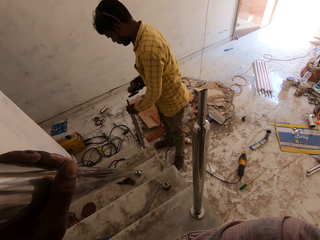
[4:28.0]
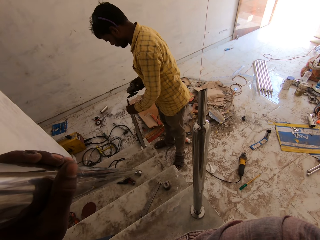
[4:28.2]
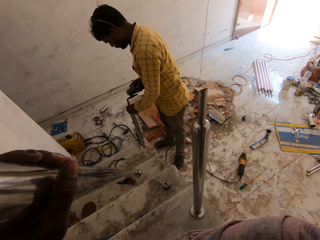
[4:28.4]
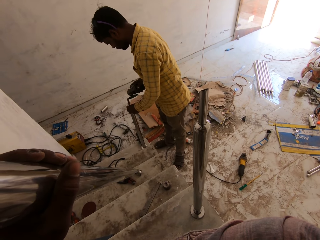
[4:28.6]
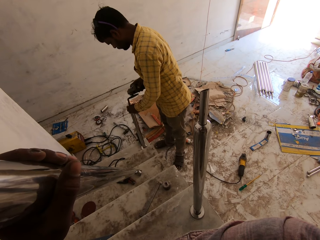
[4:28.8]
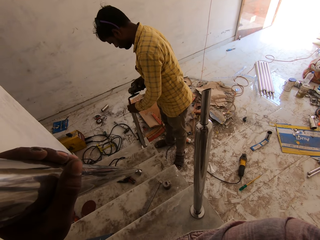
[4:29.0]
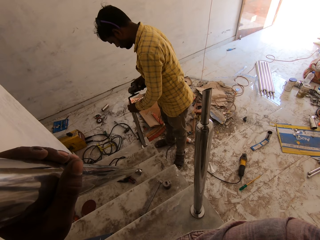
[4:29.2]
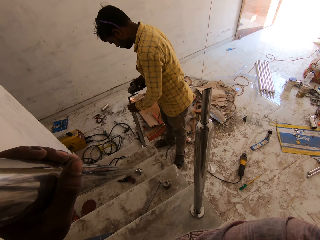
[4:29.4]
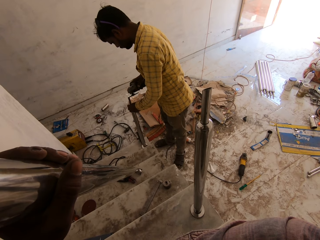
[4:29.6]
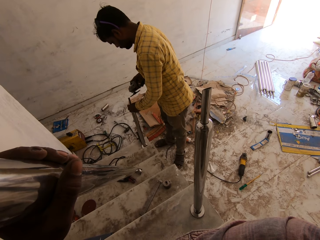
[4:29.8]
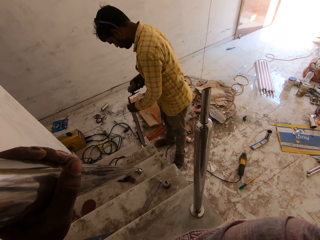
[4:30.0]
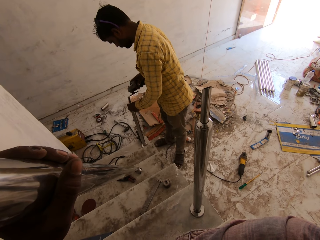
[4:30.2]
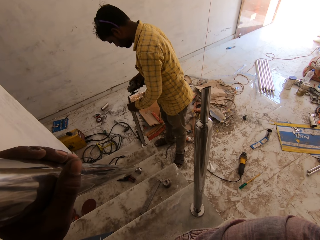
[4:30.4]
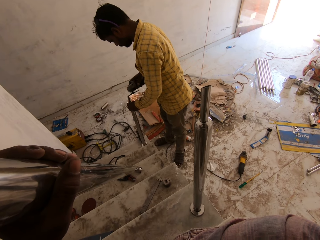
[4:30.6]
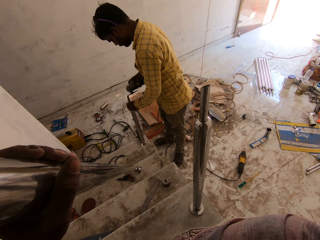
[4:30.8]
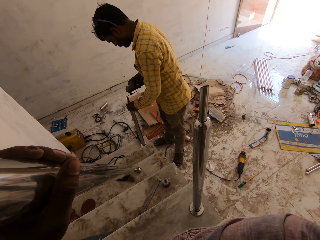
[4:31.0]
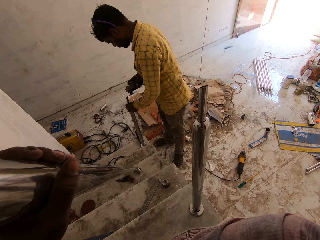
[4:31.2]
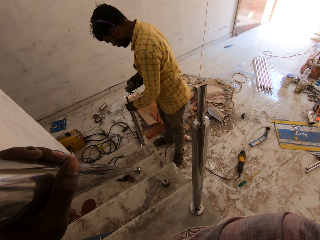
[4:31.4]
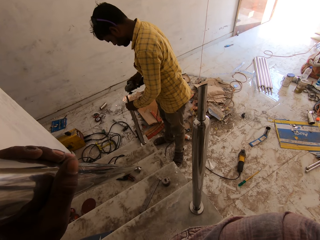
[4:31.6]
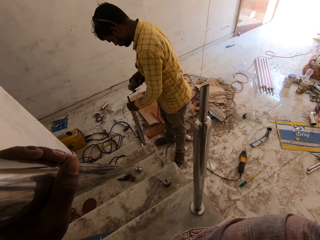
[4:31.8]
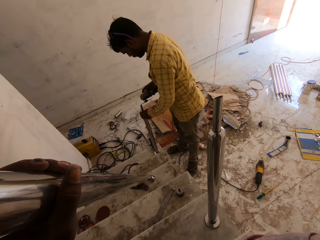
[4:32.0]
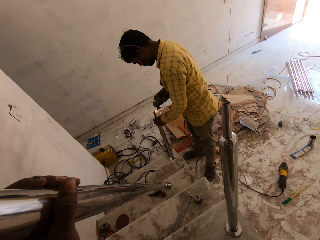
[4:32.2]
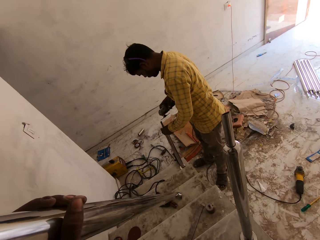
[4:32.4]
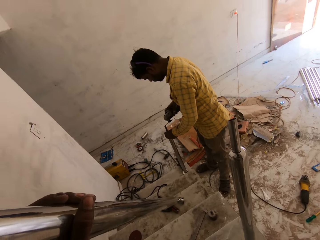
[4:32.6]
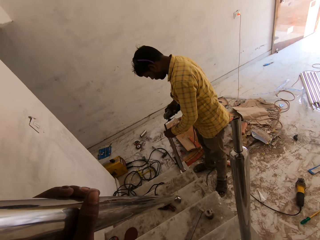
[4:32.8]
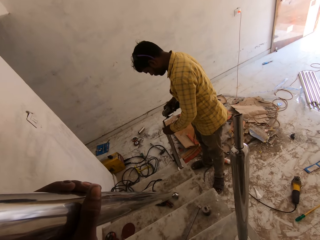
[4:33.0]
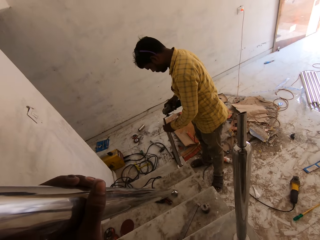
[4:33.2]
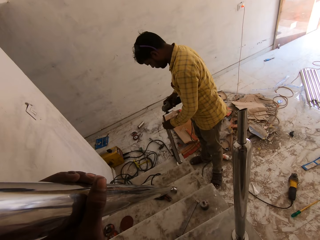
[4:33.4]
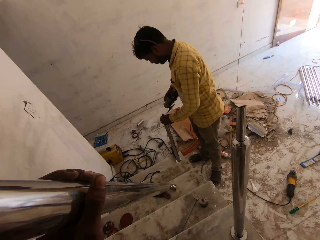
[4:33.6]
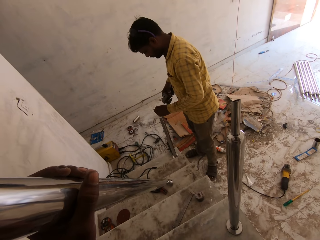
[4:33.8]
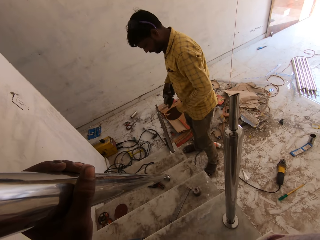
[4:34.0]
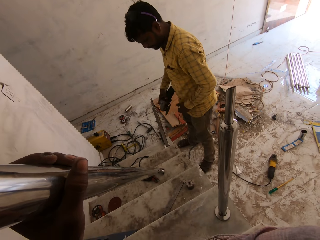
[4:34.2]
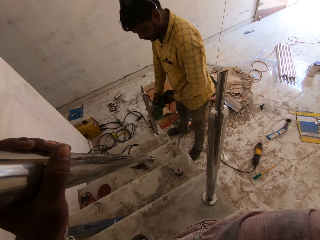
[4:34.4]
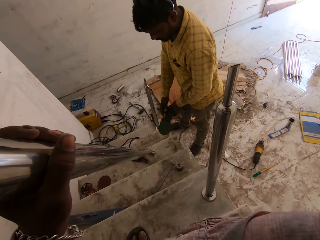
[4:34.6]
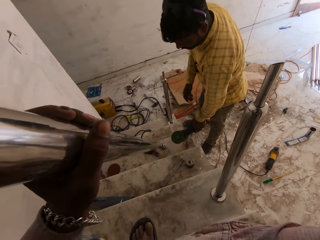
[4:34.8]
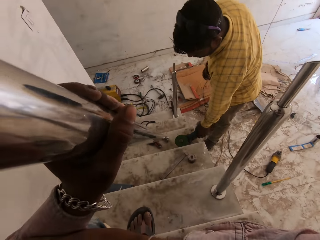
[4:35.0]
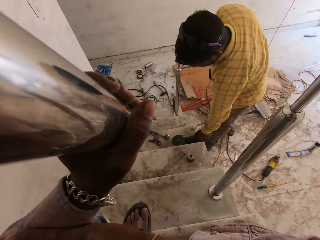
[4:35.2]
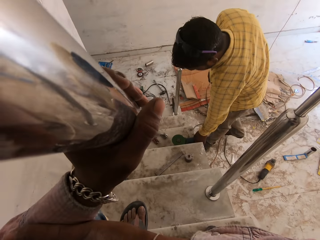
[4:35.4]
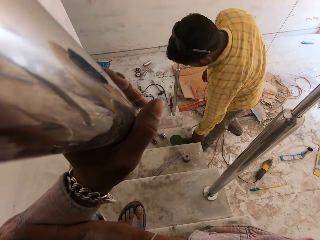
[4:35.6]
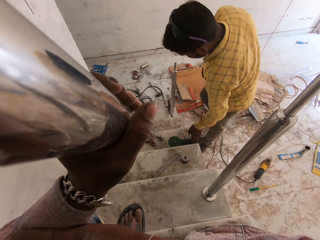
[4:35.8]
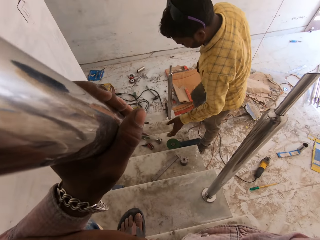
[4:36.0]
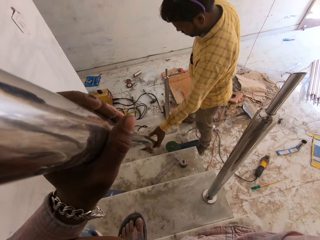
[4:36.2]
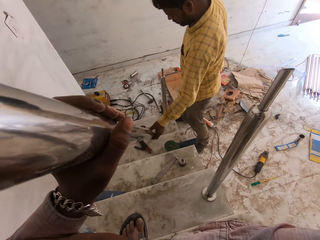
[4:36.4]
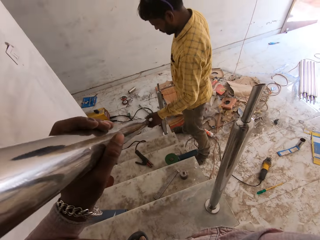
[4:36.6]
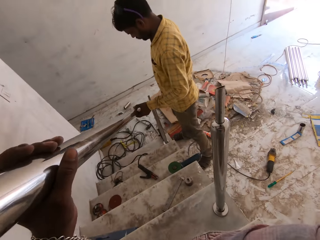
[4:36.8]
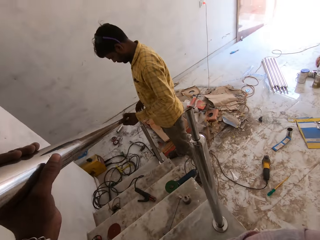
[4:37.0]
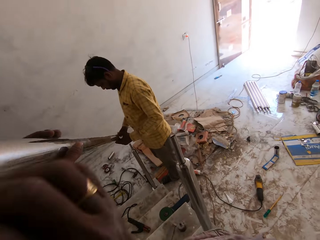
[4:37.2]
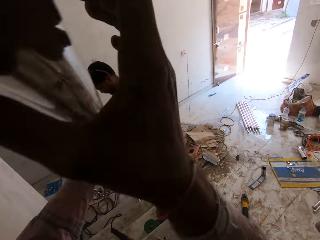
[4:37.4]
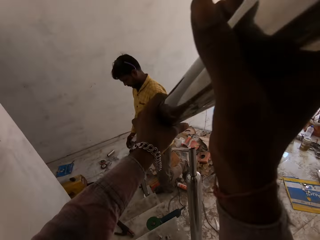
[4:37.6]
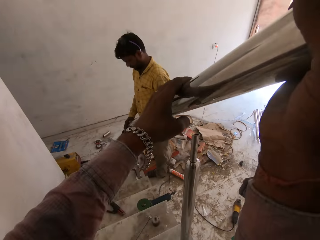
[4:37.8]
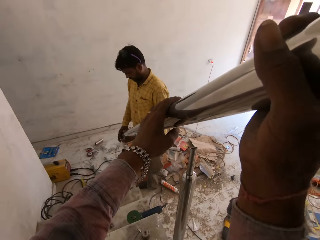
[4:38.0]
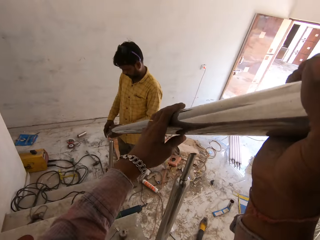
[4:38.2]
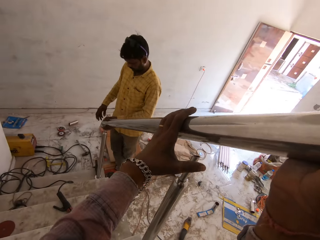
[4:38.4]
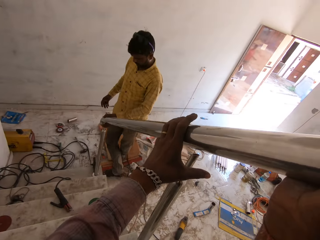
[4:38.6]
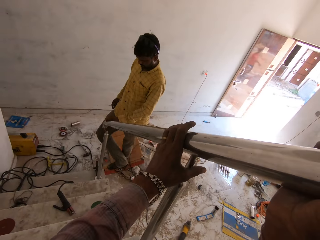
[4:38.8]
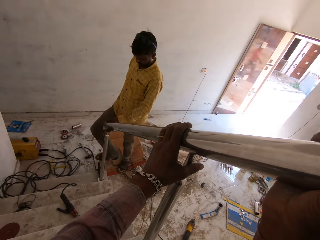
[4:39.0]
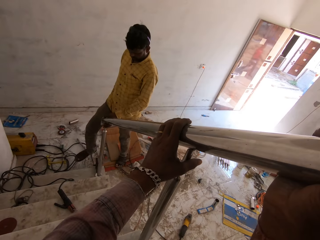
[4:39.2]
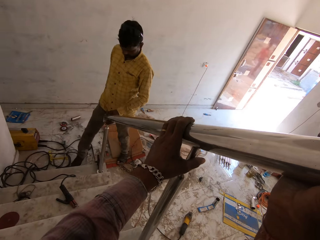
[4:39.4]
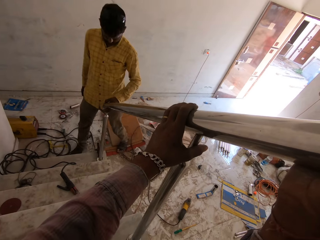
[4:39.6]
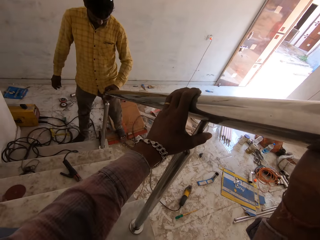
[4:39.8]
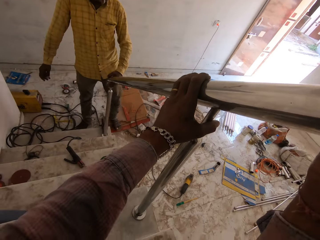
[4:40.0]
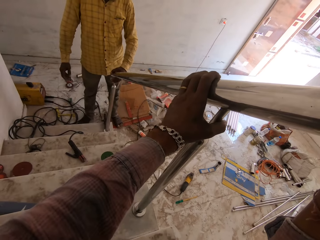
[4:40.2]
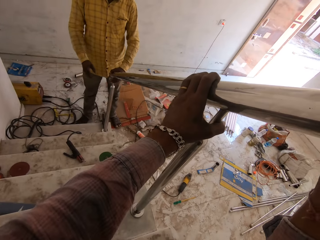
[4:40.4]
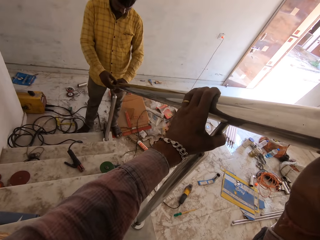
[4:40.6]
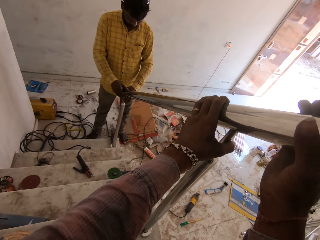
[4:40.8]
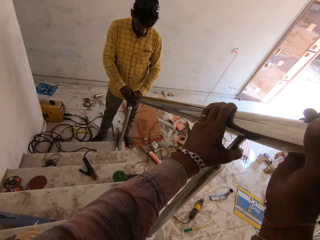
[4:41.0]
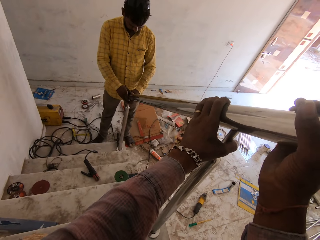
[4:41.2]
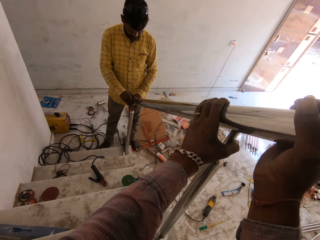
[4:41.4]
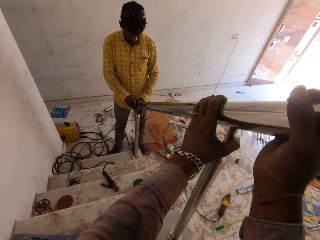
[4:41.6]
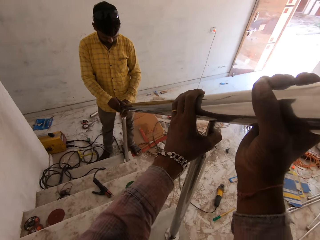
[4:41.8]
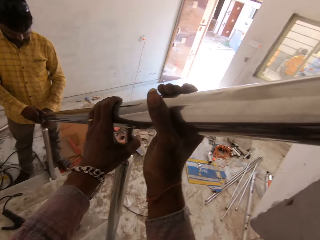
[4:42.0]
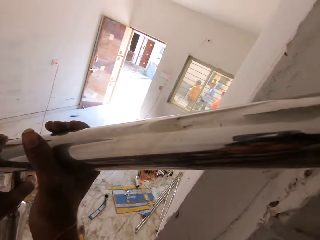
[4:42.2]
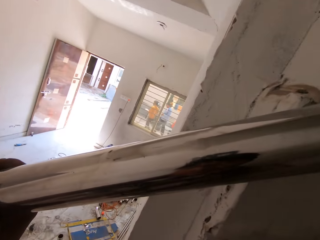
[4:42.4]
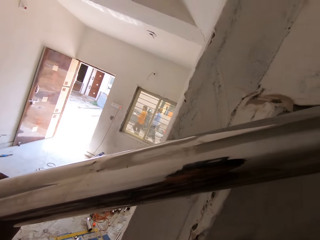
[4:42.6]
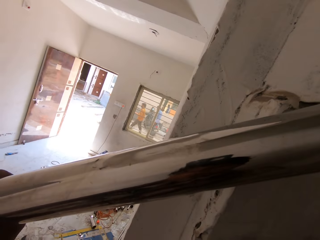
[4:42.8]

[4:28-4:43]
A man smoothens the aluminum rod stand on the stair with the angle grinder in his right hand. The man welds the metal, transfers the angle grinder from his right hand to his left hand, and drops the angle grinder in his left hand on the stairs. The man carries the aluminum rod with the camera wearer with his left hand. The man holds the metal. The camera wearer places the aluminum rod in both hands on the stairs with the man. They fix the metal. The man holds the metal.

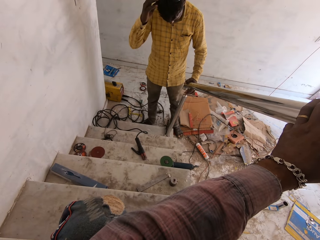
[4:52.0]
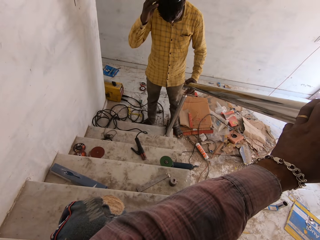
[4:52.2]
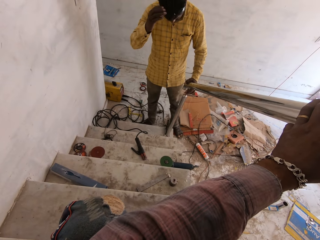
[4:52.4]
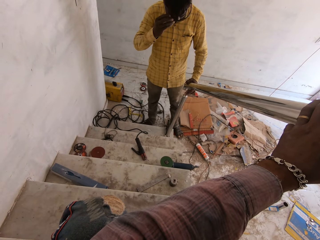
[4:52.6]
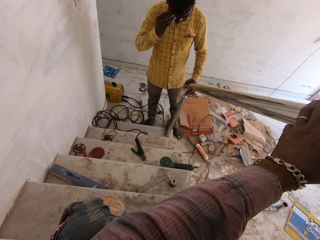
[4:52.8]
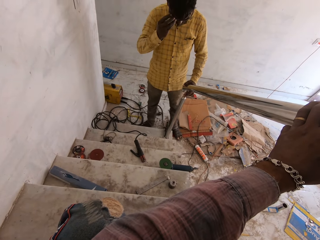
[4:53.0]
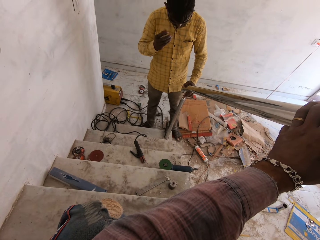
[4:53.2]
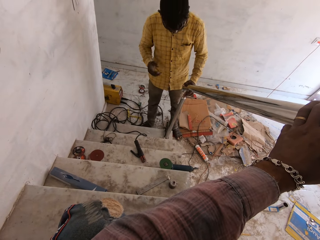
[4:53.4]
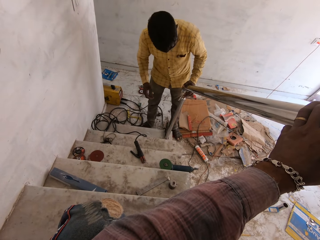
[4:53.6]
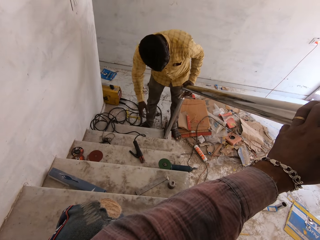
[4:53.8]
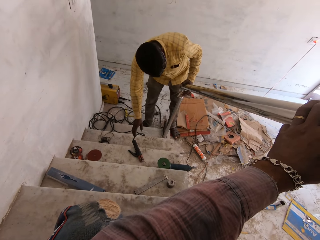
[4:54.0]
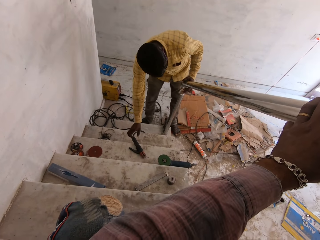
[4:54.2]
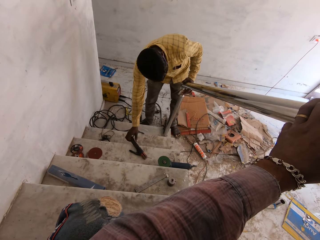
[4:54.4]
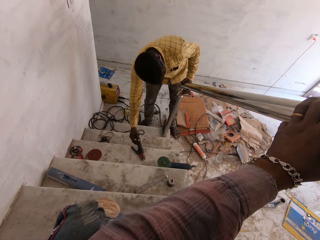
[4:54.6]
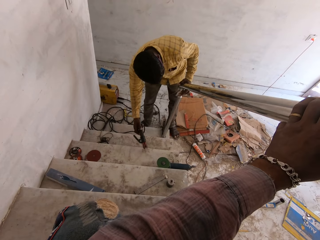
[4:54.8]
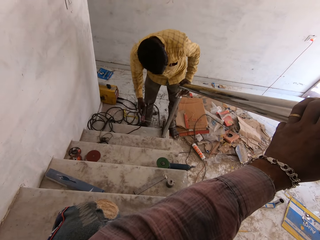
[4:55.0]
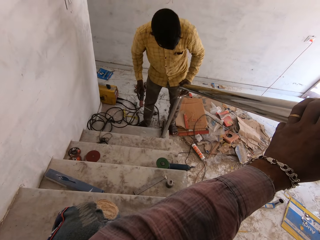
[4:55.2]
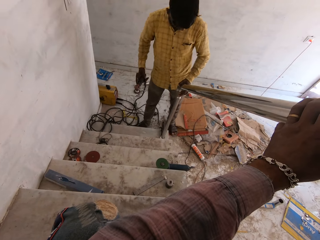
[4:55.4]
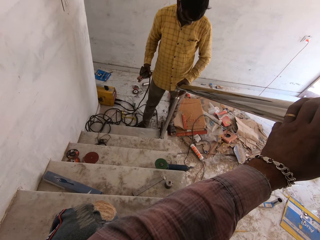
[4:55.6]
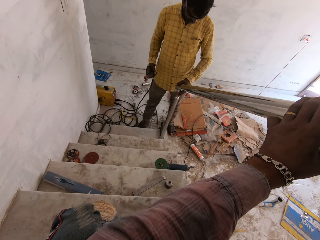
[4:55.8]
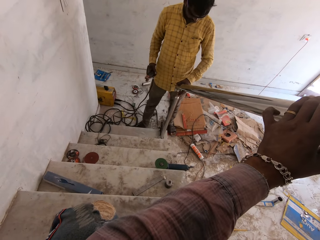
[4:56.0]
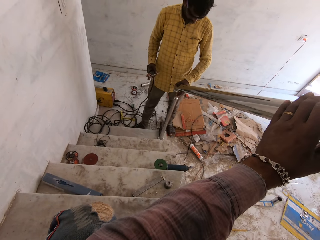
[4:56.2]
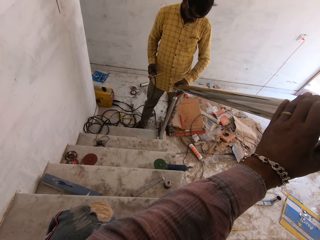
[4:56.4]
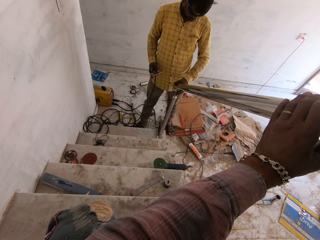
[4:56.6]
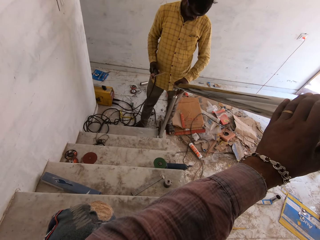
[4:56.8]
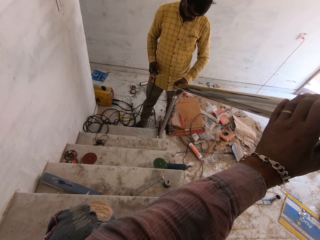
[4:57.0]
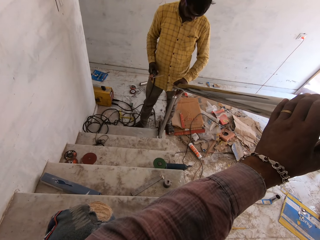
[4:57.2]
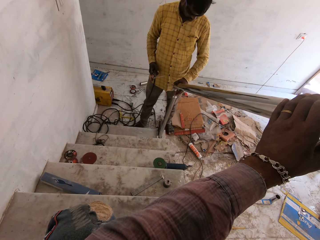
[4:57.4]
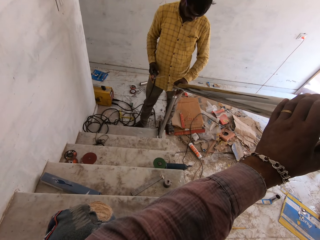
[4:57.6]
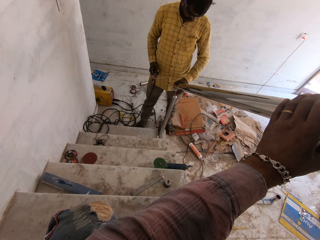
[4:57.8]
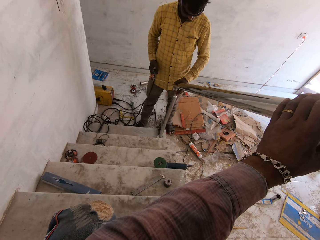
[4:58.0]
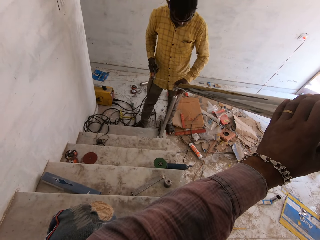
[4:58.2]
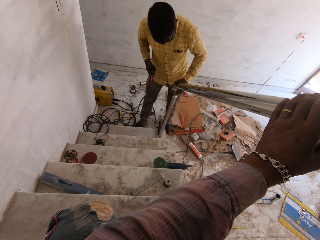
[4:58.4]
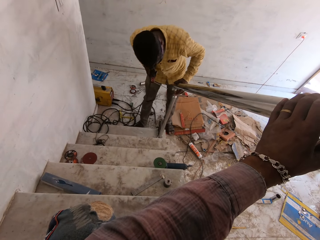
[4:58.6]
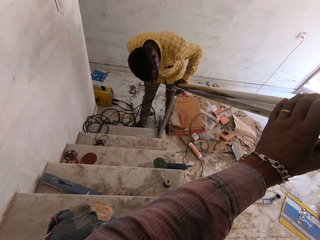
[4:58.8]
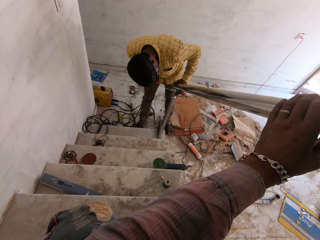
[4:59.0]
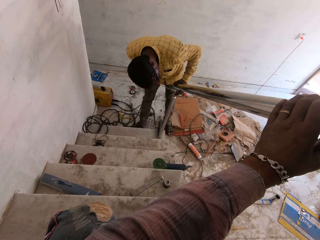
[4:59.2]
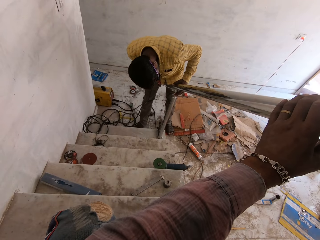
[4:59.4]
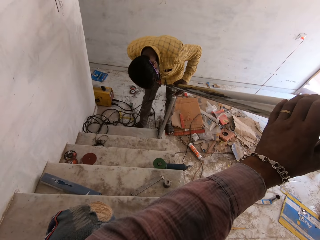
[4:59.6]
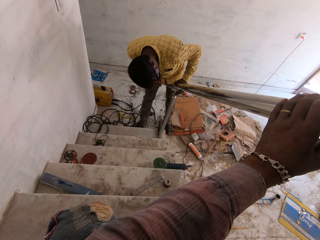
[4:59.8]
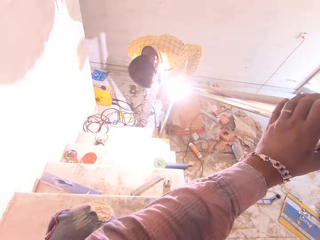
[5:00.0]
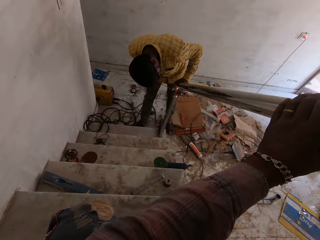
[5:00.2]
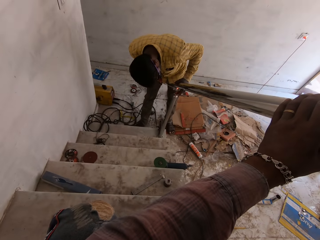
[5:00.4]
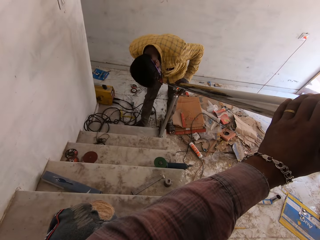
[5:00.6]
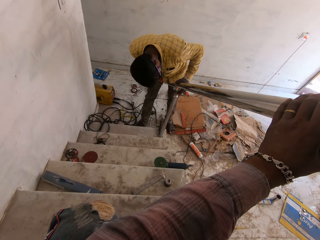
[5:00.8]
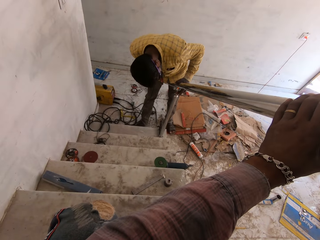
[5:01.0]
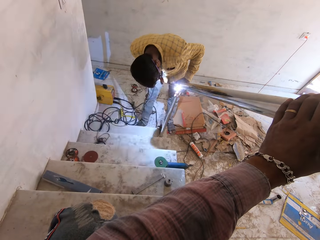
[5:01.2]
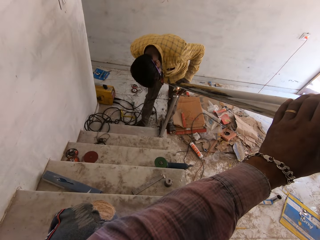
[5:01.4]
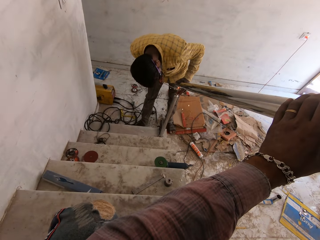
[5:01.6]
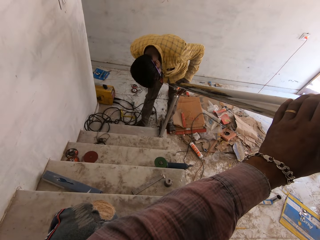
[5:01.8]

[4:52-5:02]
A man adjusts a sun shade on his head with his right hand. The man picks up a welding electrode holder from the stair with his right hand. The camera wearer welds the rail to the rail support with the welding electrode holder in his right hand.
